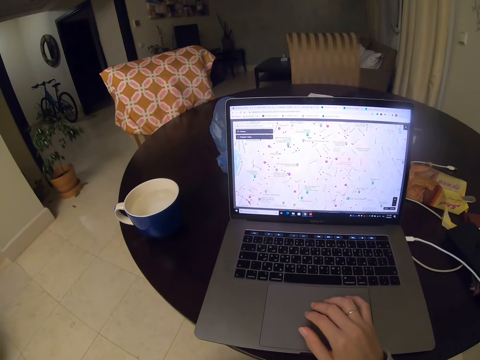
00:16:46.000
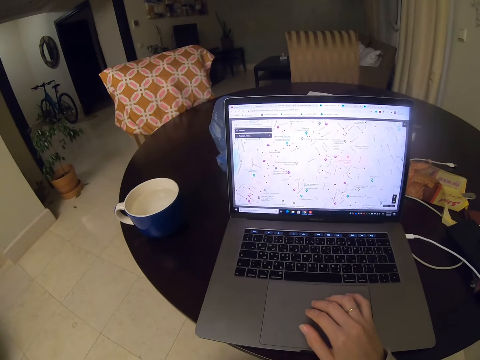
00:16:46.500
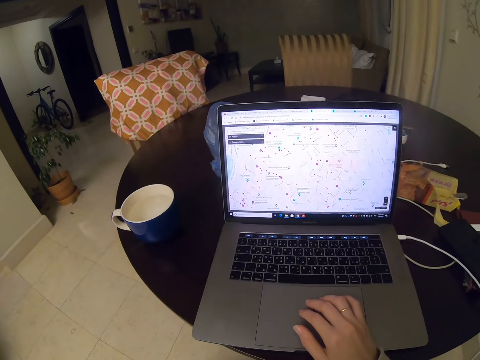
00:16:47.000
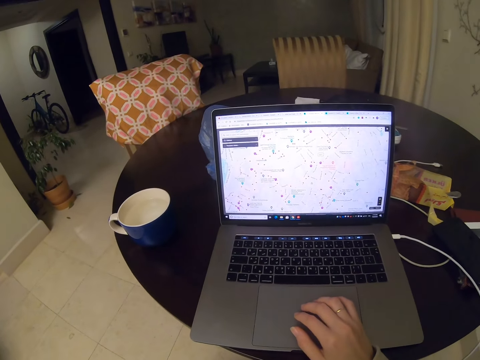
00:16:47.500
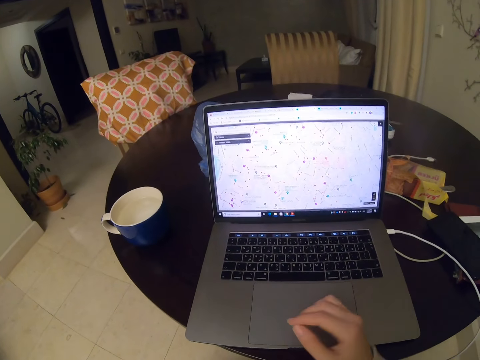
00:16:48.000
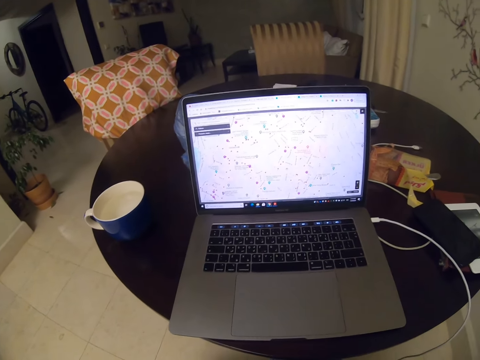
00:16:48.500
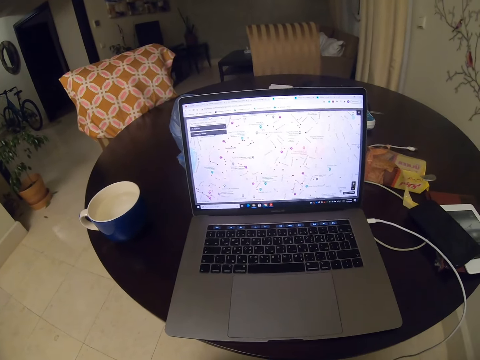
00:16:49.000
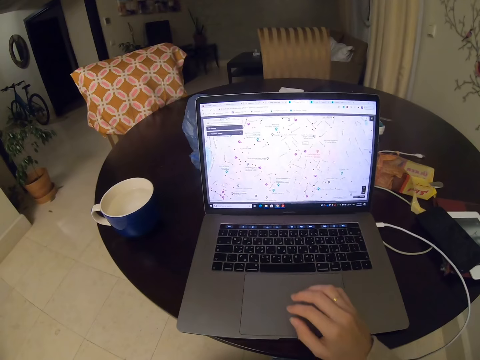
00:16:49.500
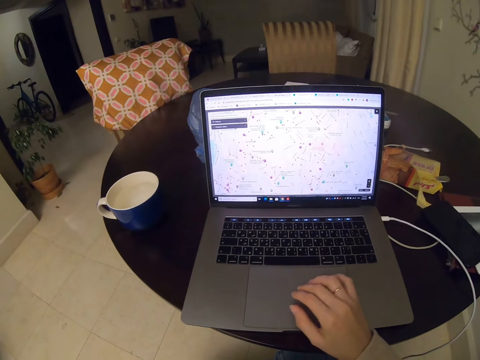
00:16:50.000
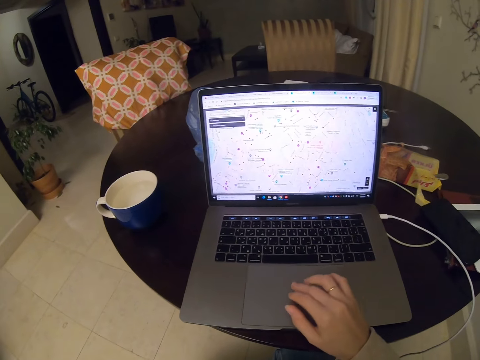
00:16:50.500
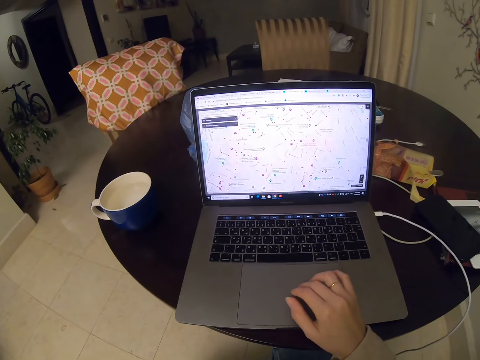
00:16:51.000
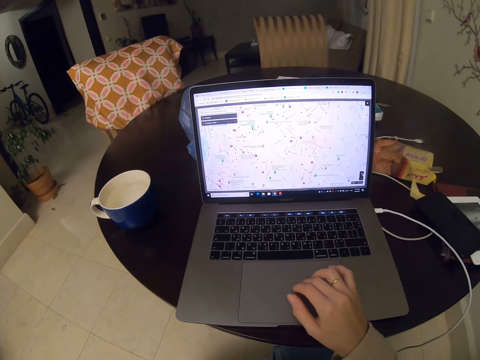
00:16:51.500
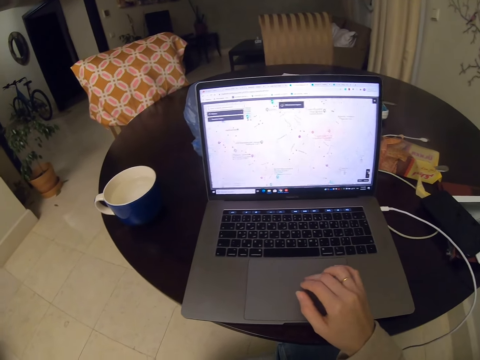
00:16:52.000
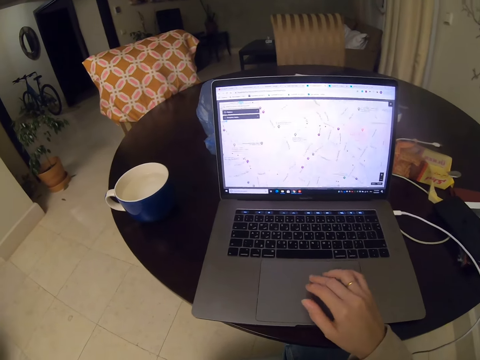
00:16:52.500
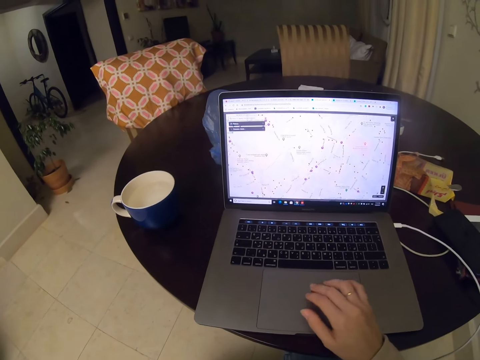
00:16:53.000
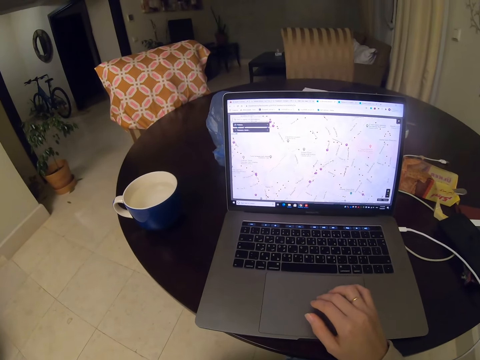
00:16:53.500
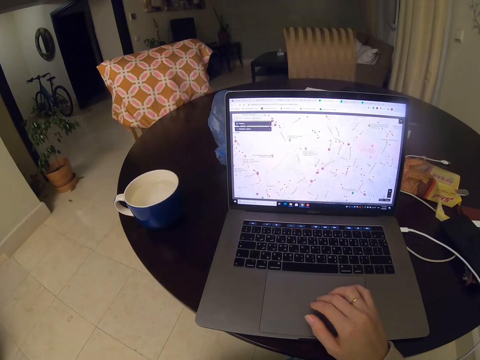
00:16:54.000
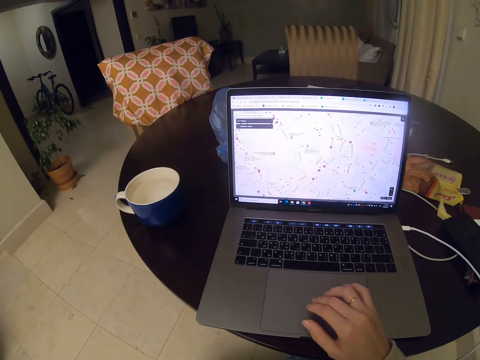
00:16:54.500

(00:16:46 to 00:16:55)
The camera wearer looks at the laptop. They move their hand, drag the touch pad on the laptop, and use the laptop.

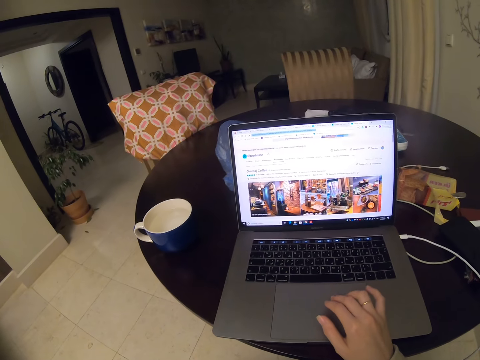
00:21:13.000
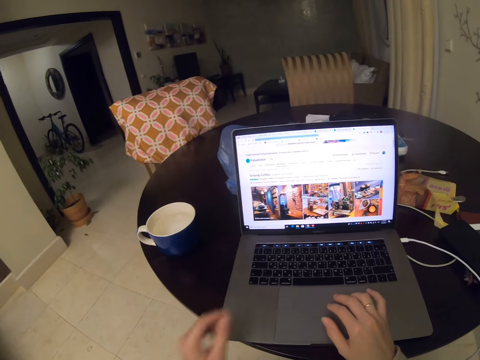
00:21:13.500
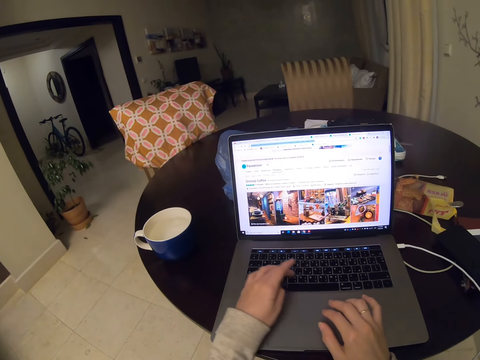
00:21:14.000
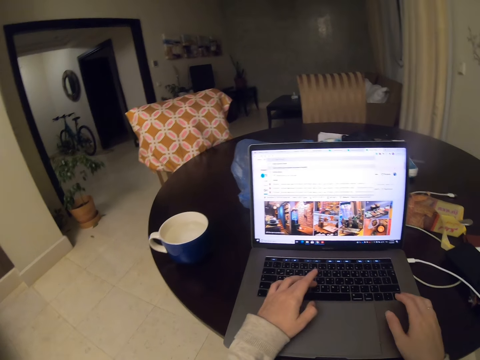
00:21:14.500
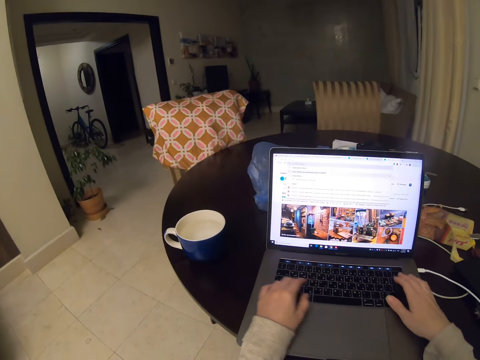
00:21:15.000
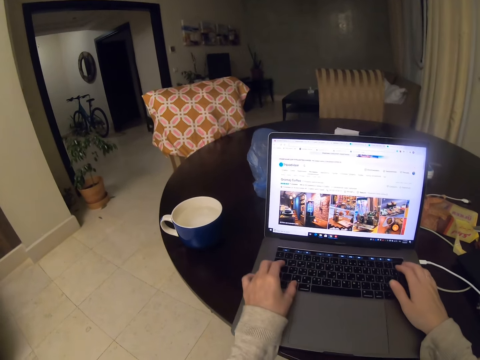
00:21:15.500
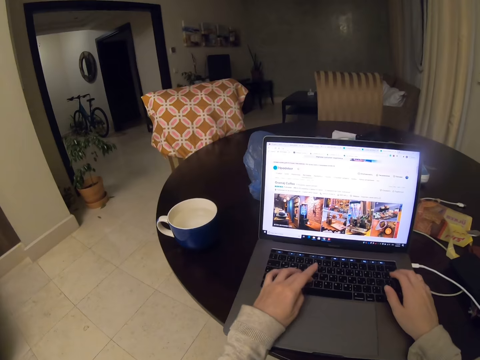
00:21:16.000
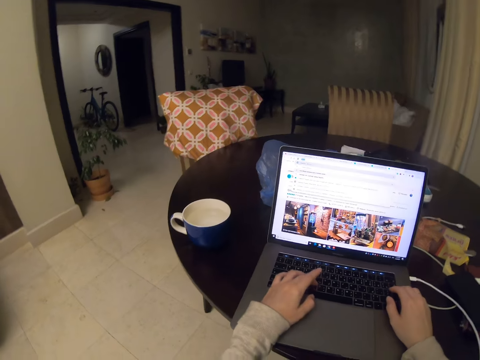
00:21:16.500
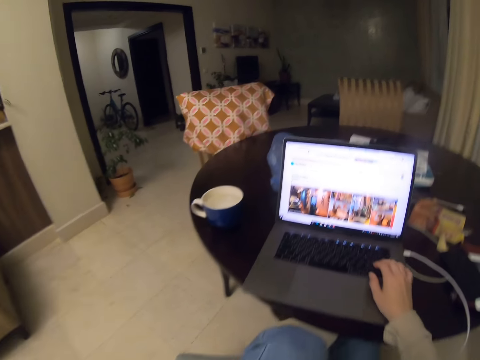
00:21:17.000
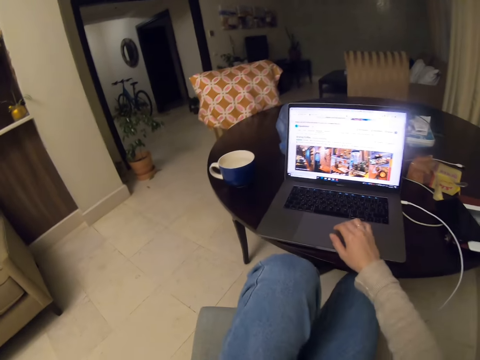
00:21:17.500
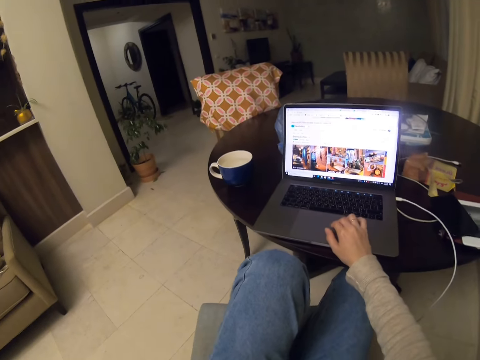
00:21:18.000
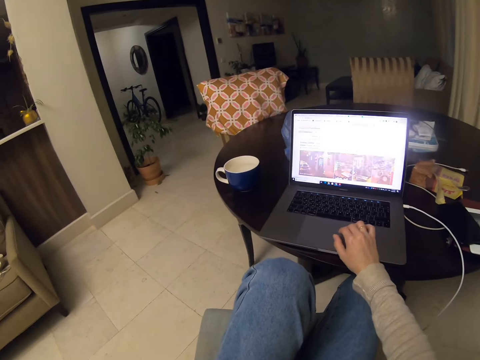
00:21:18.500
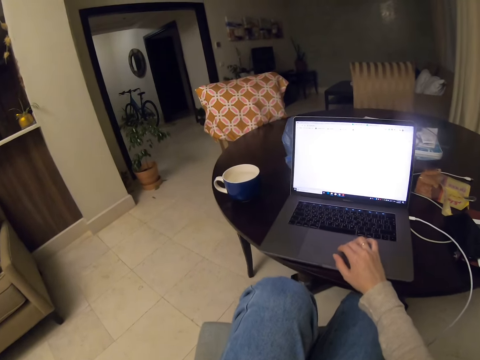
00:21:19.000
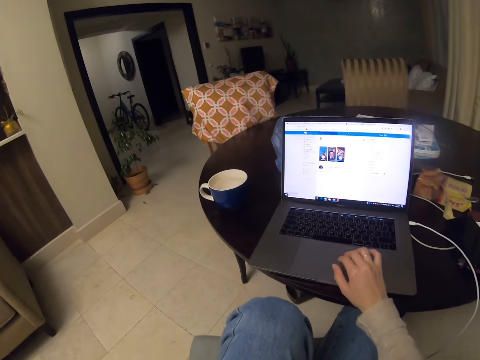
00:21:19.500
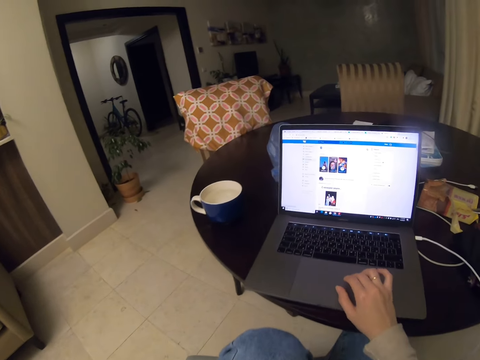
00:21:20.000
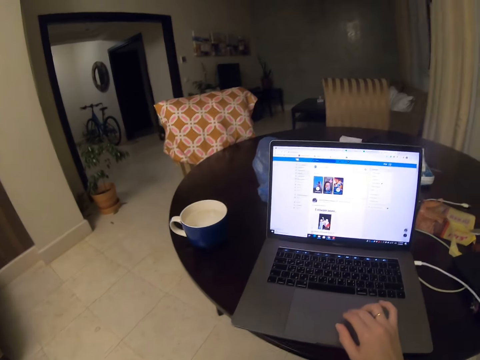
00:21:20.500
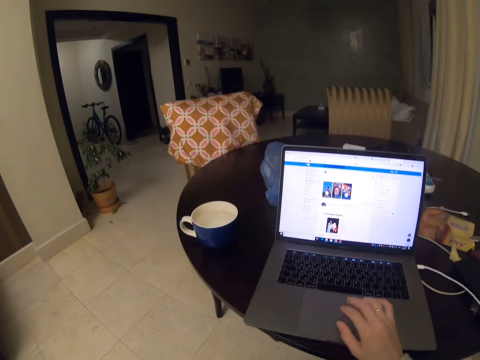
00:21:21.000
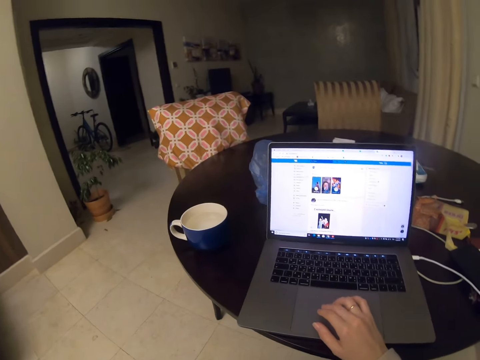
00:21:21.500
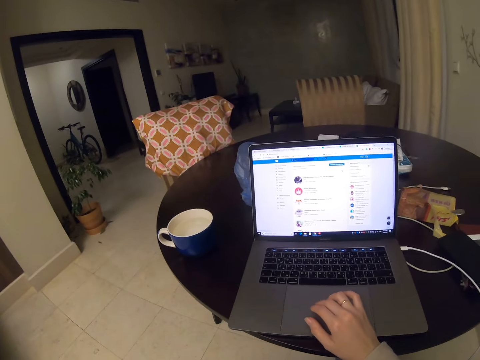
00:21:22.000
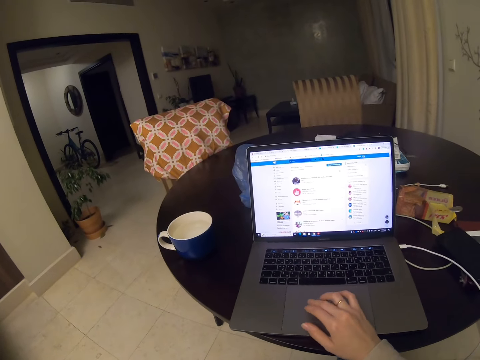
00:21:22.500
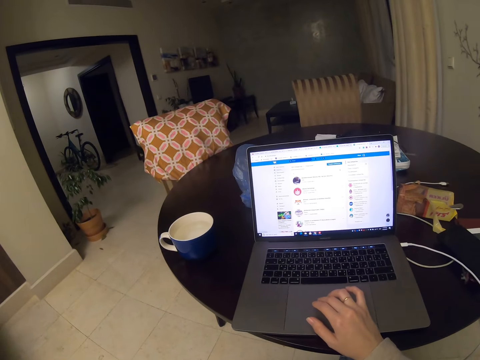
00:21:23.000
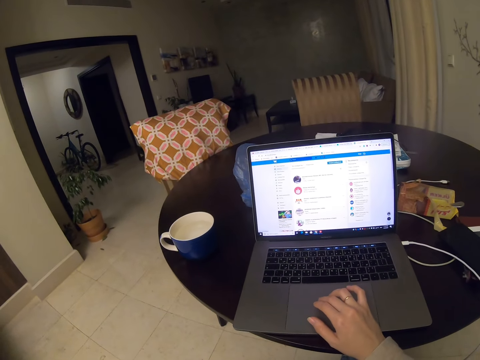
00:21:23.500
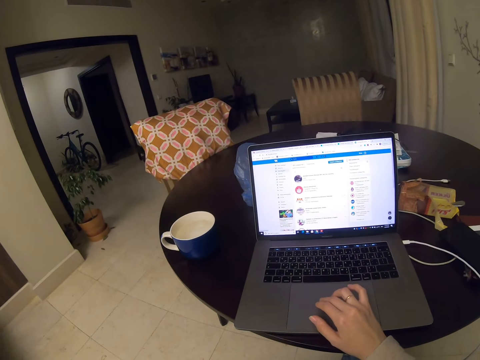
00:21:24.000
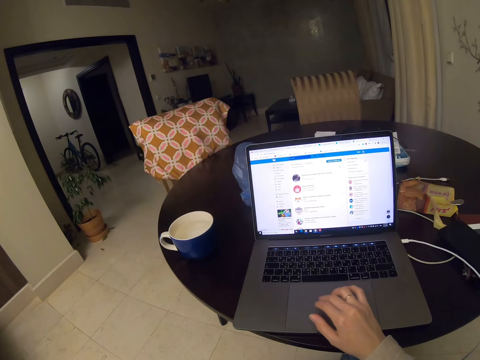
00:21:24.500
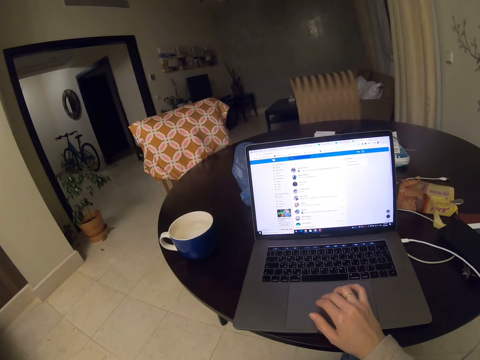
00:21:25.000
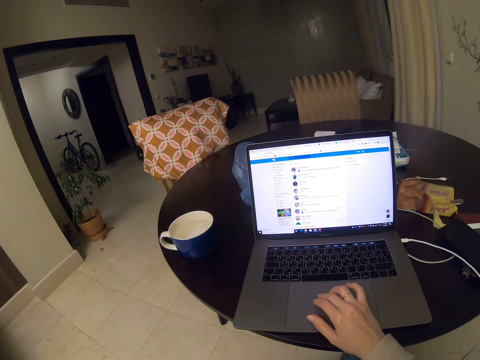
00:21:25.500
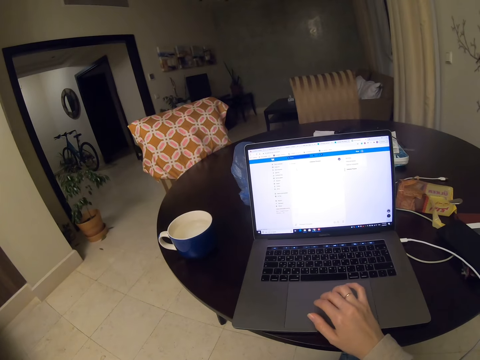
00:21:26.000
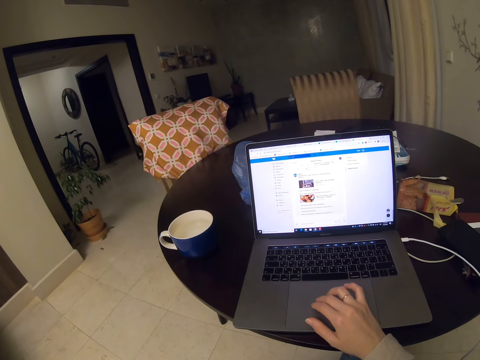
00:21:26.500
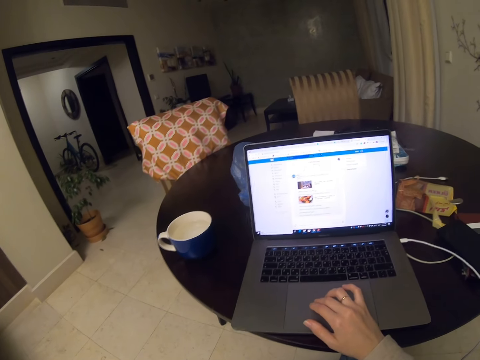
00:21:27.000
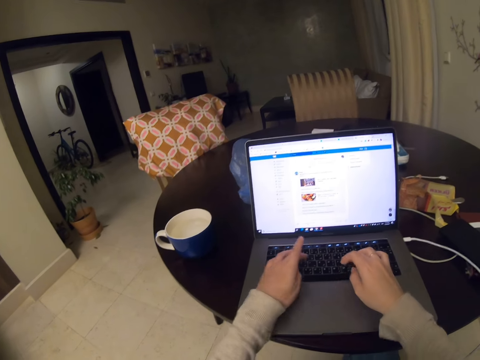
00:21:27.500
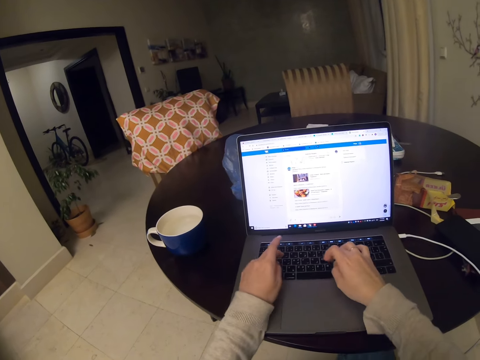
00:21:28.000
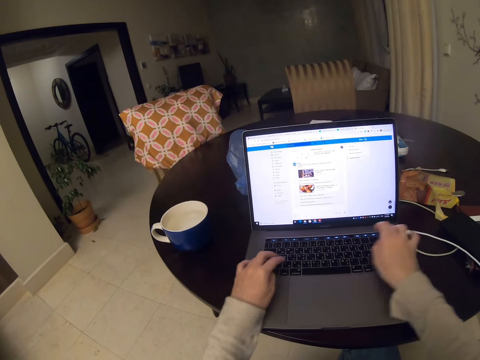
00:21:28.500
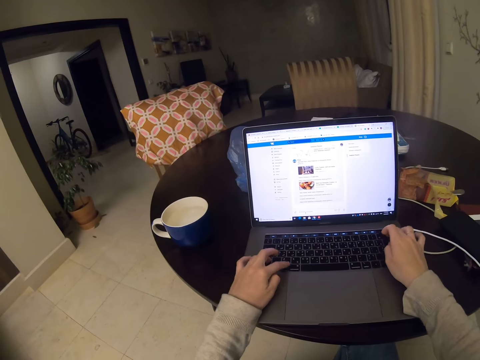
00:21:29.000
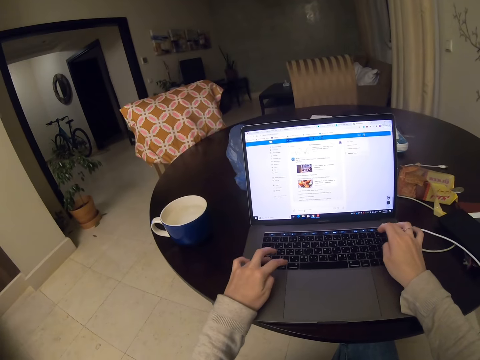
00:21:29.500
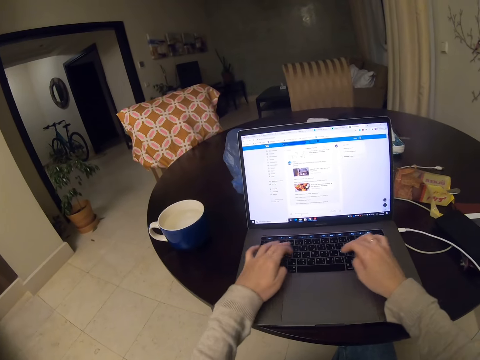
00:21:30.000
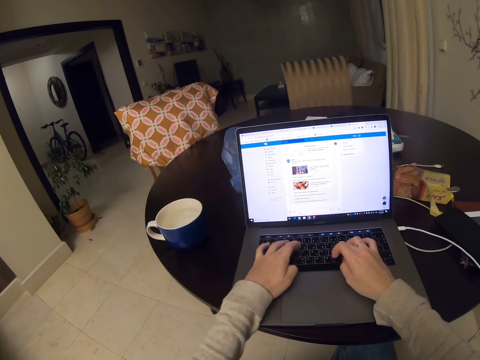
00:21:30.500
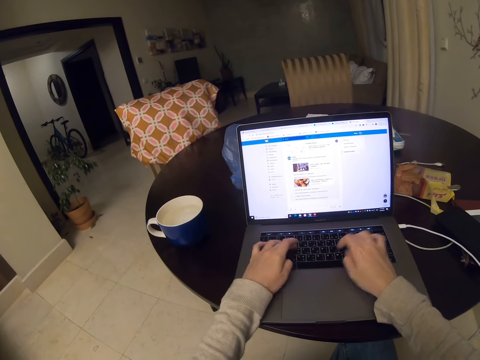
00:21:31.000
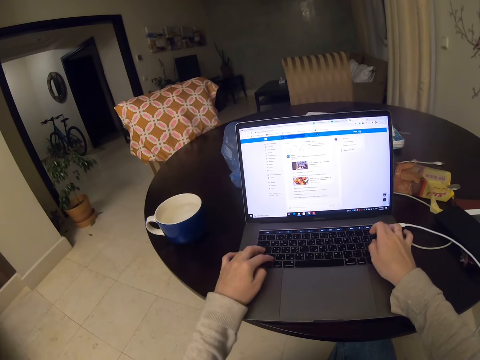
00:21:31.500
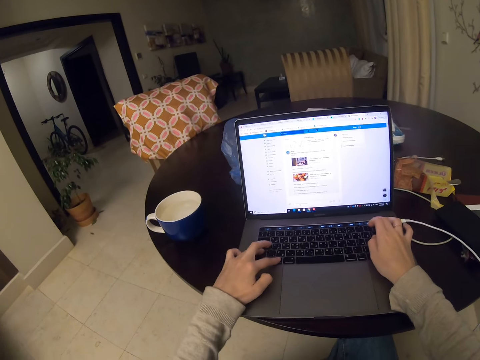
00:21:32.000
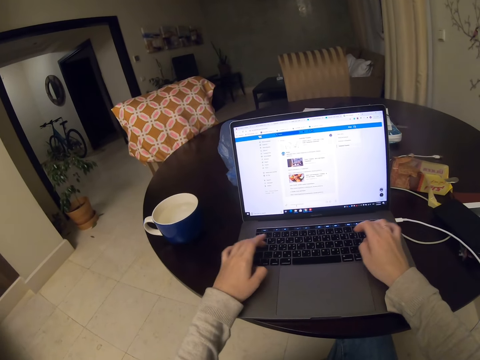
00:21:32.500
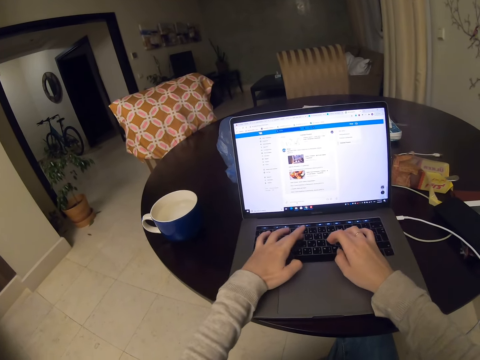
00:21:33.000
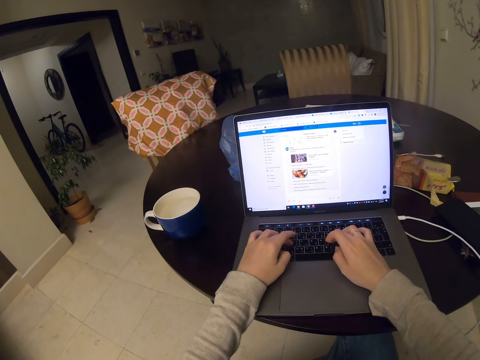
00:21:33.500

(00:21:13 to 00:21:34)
The camera wearer types on the laptop. They move their hand, drag the touch pad on the laptop, and use the laptop. They type on the laptop. They move their hands and use the laptop.
